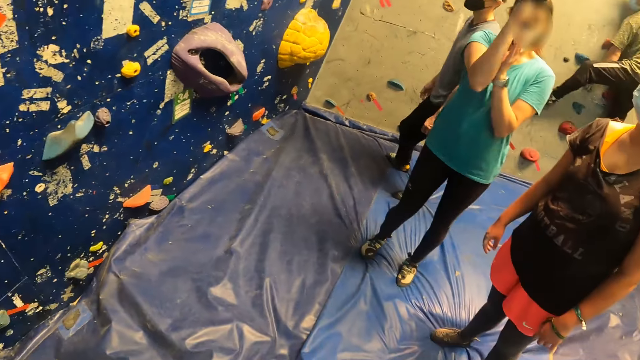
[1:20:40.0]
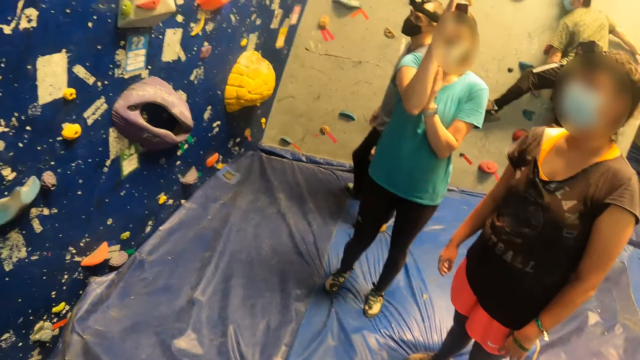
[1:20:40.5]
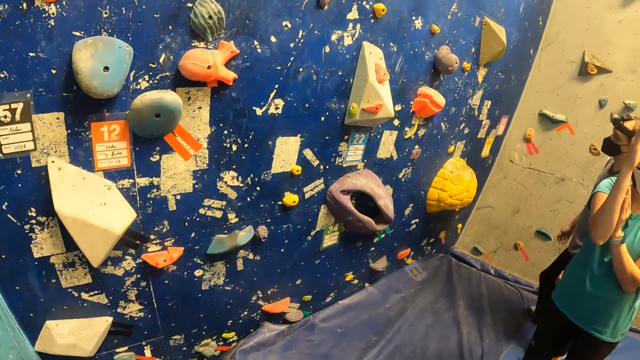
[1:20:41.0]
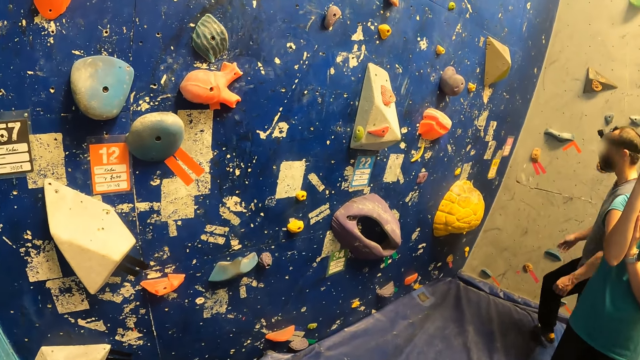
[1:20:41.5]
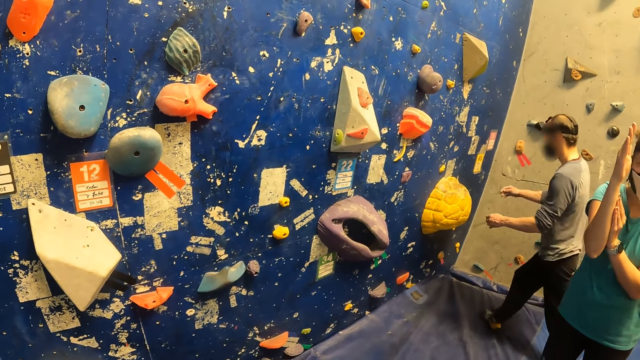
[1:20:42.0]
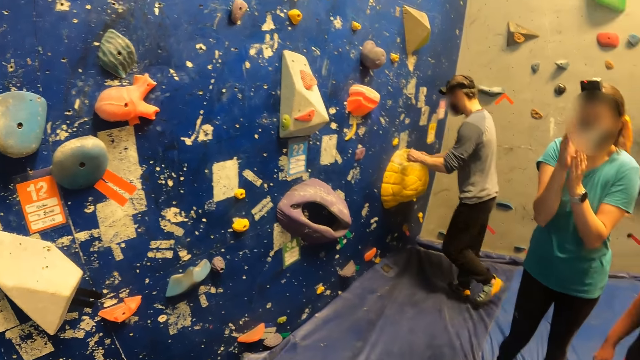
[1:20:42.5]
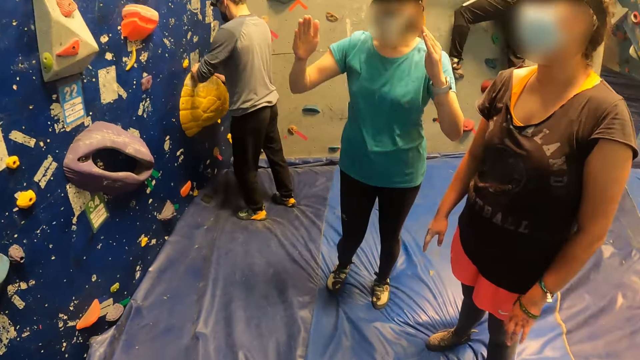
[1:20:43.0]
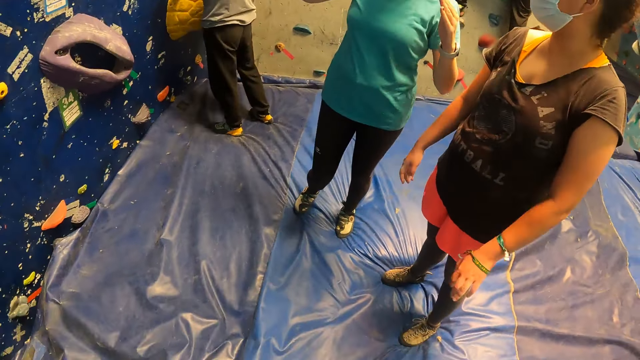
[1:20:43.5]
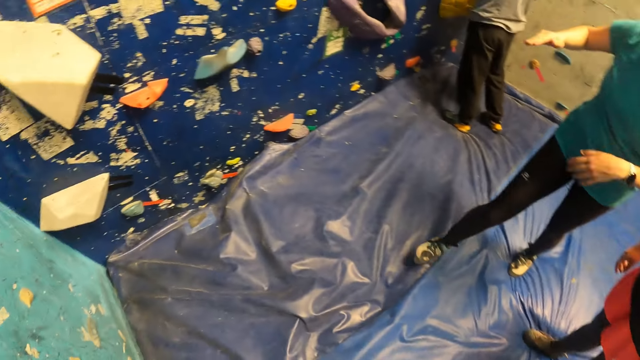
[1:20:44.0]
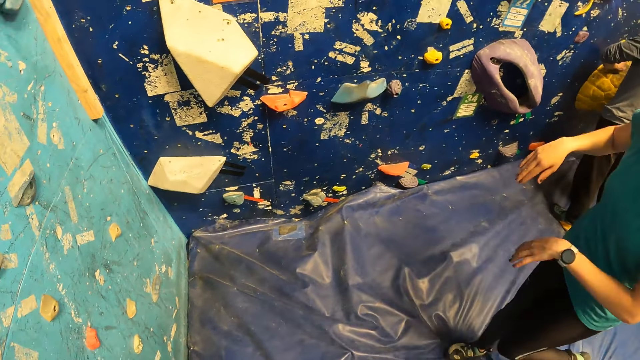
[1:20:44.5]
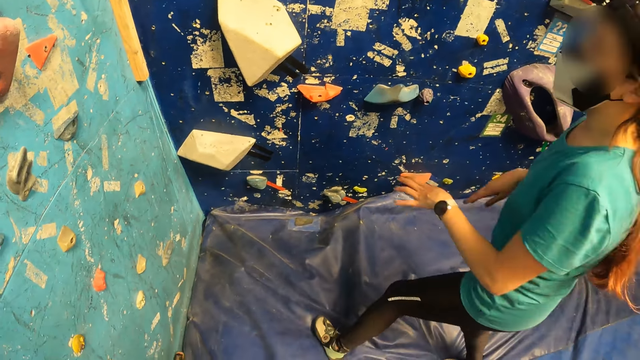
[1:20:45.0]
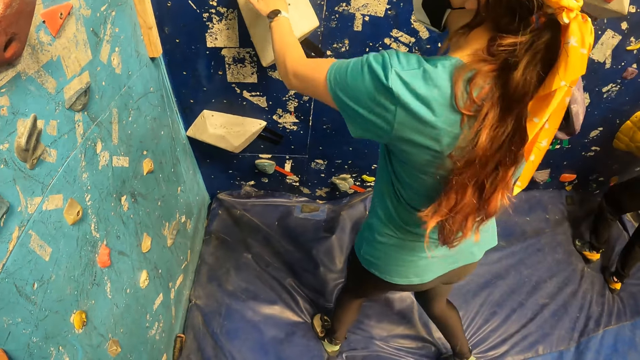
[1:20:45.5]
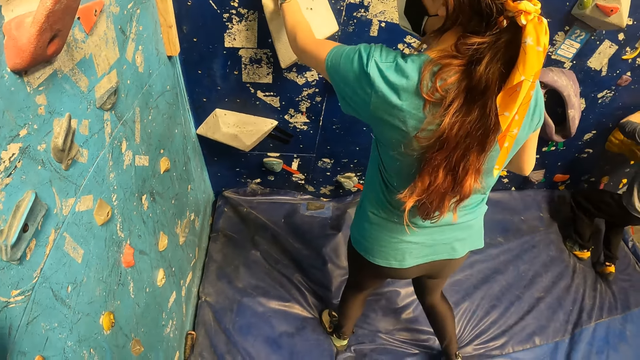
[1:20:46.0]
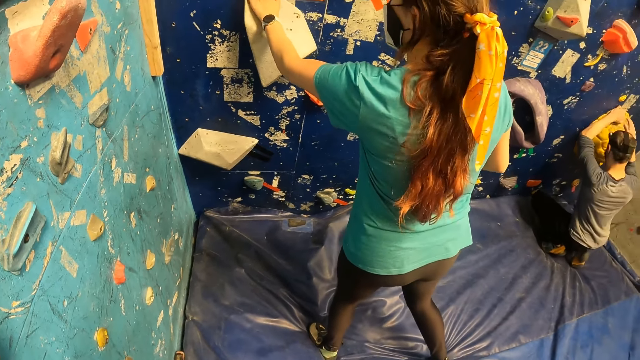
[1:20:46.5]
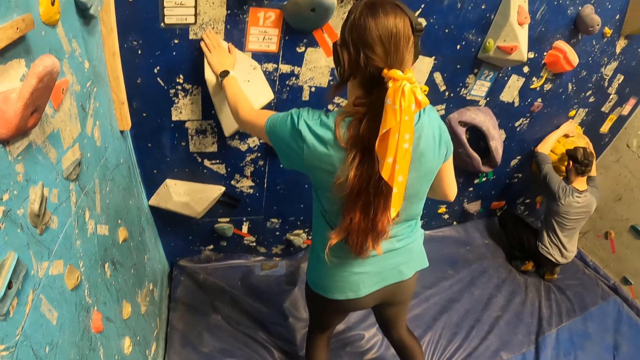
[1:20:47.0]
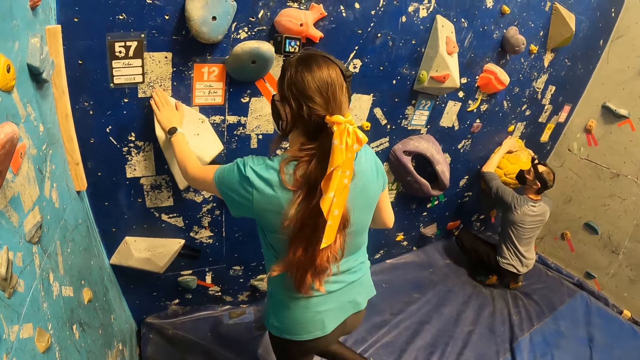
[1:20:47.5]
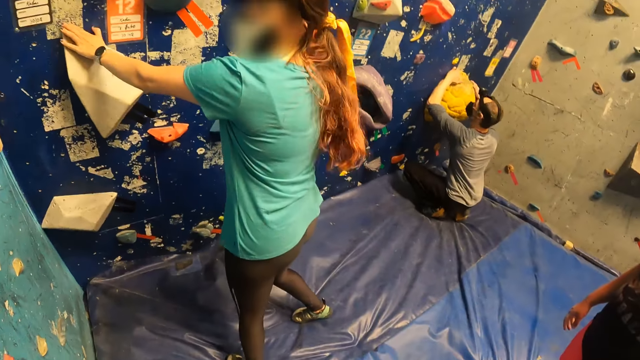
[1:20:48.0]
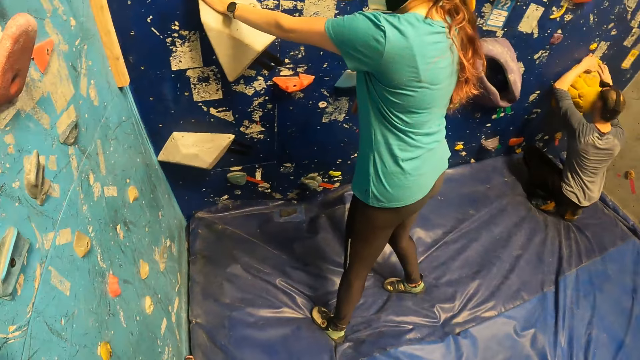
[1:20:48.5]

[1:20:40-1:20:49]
The camera wearer looks around the climbing wall game. A man touches a stone on a wall with both hands. The woman touches a stone on the wall with her right hand.

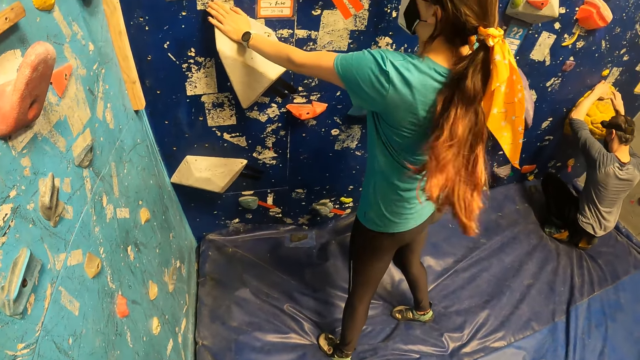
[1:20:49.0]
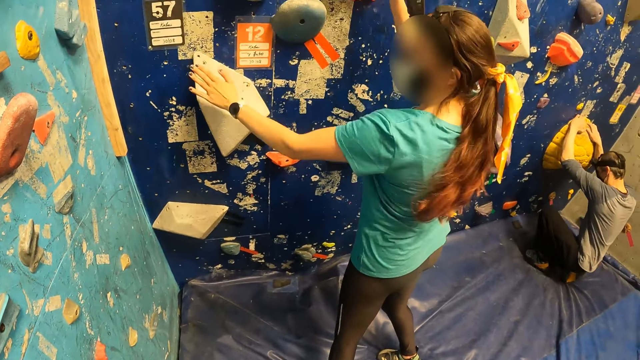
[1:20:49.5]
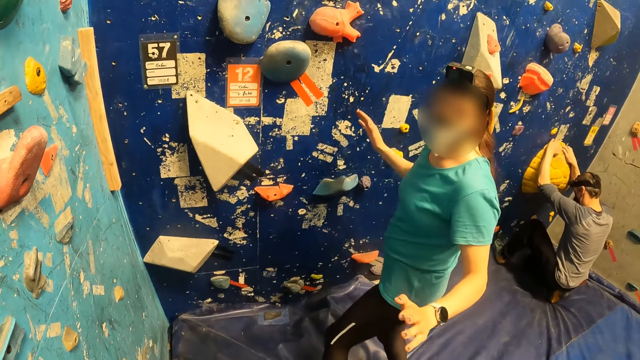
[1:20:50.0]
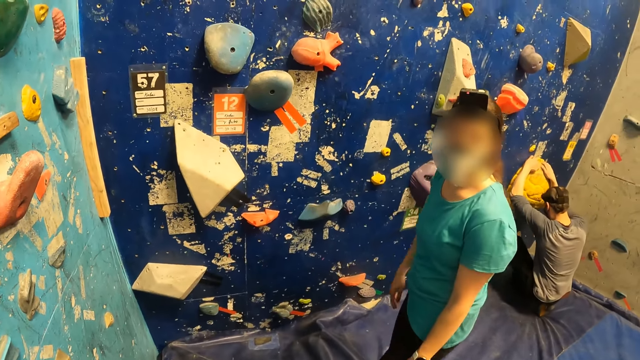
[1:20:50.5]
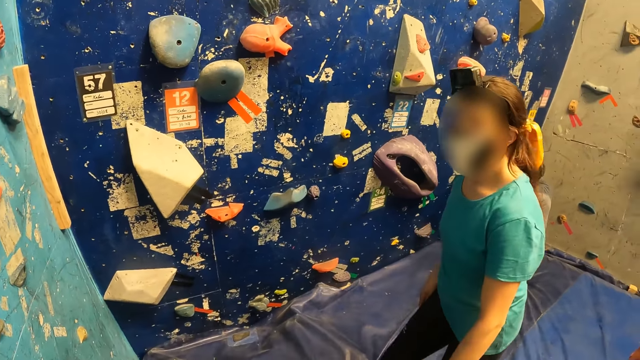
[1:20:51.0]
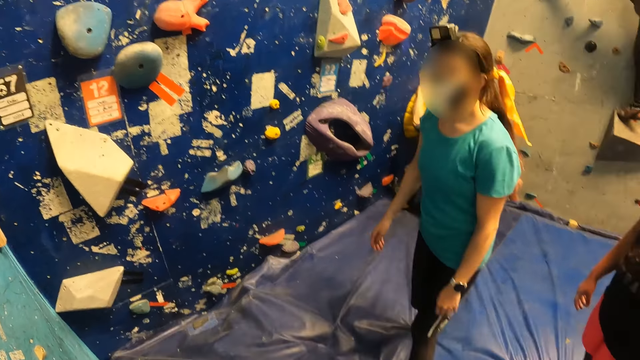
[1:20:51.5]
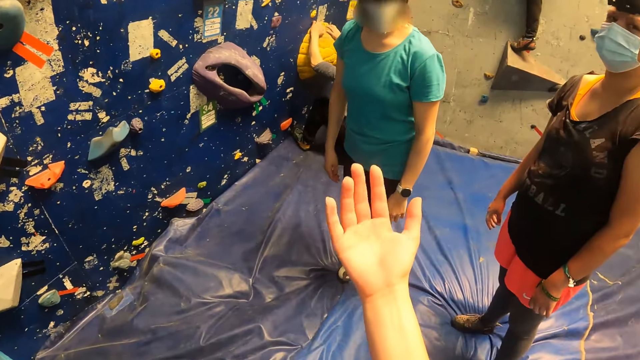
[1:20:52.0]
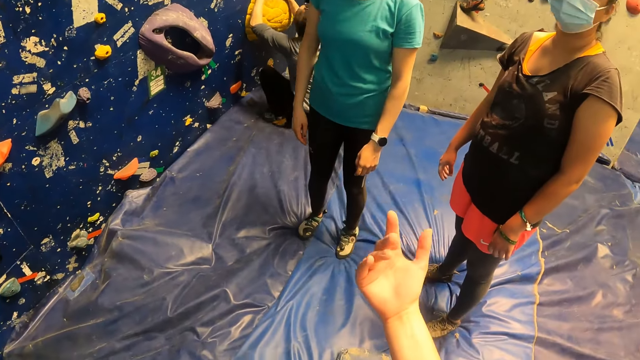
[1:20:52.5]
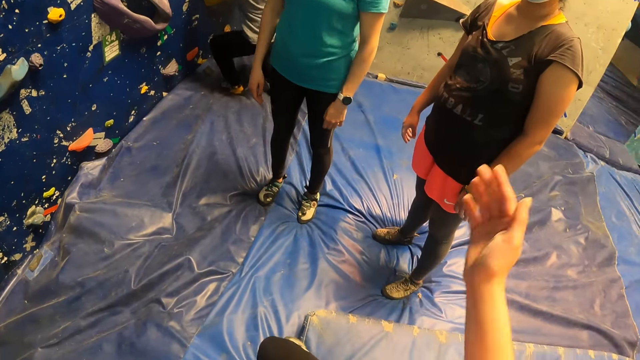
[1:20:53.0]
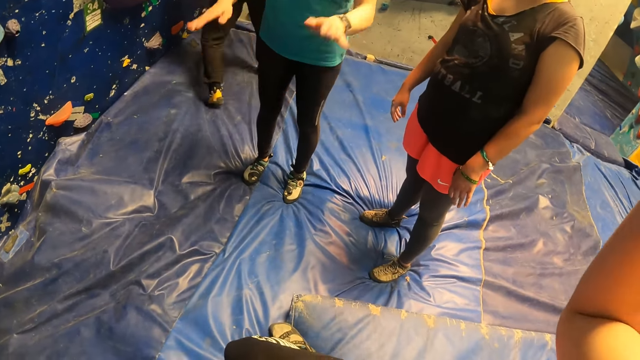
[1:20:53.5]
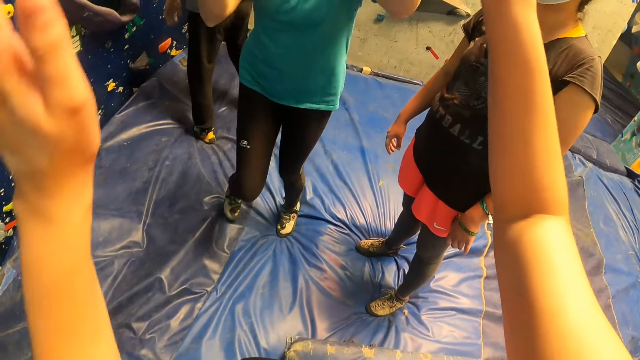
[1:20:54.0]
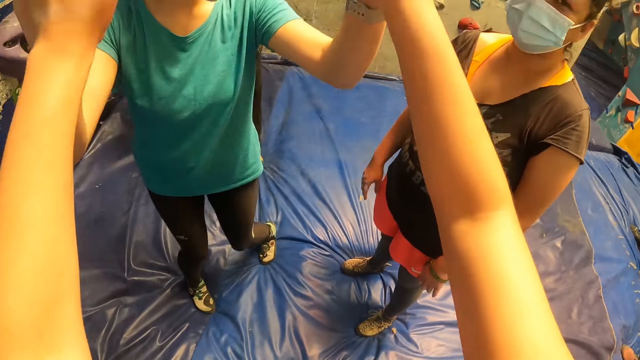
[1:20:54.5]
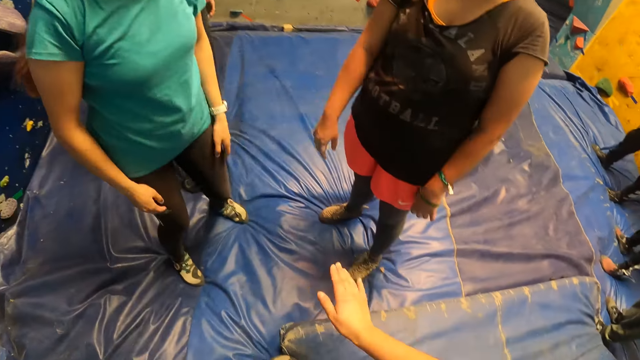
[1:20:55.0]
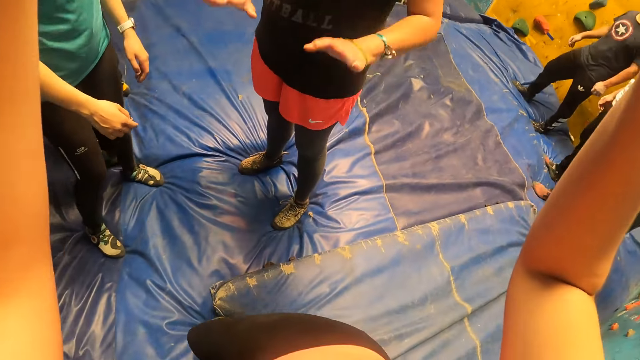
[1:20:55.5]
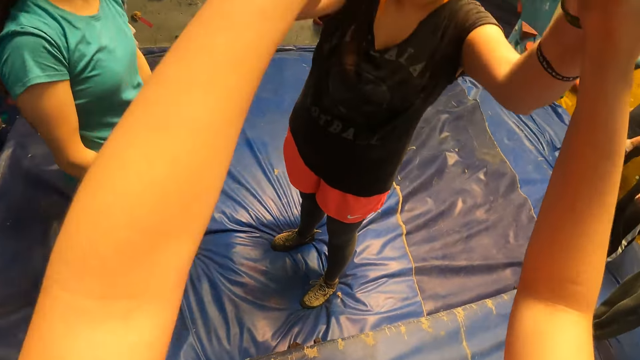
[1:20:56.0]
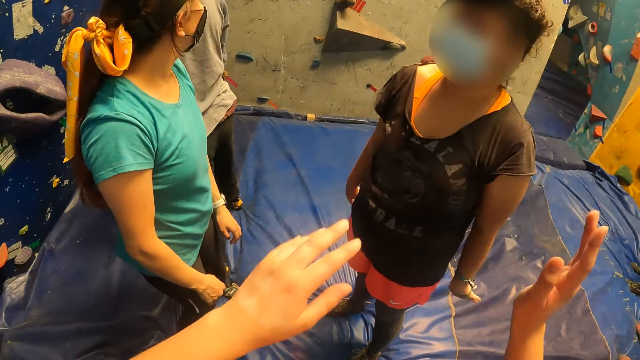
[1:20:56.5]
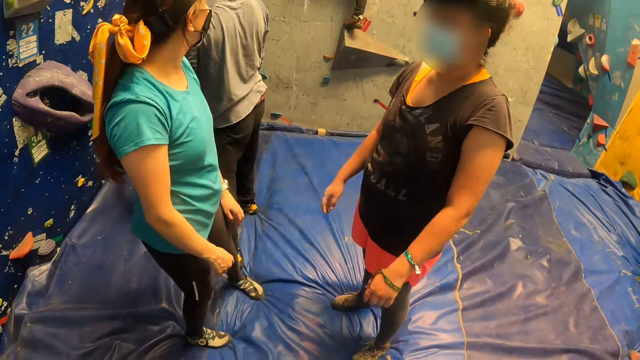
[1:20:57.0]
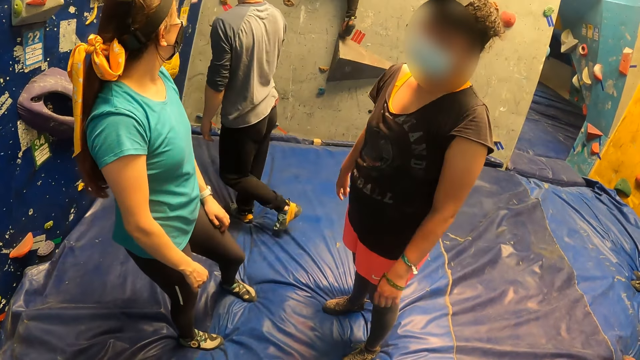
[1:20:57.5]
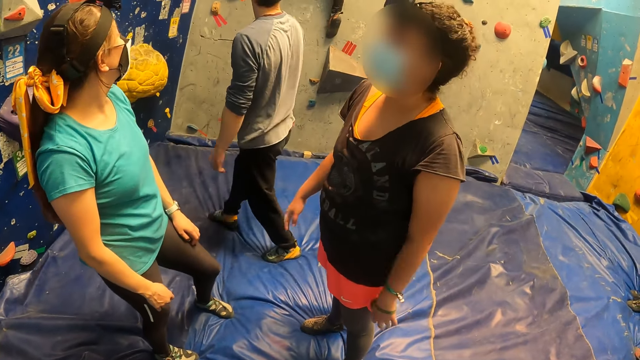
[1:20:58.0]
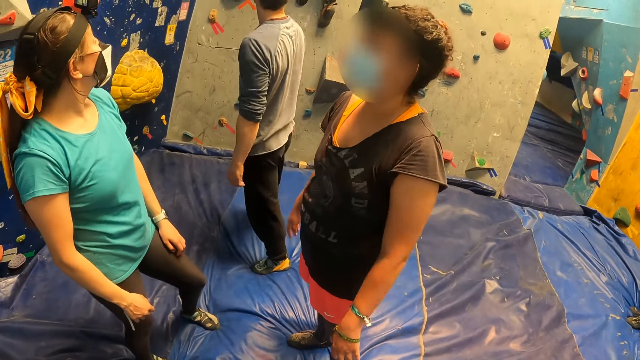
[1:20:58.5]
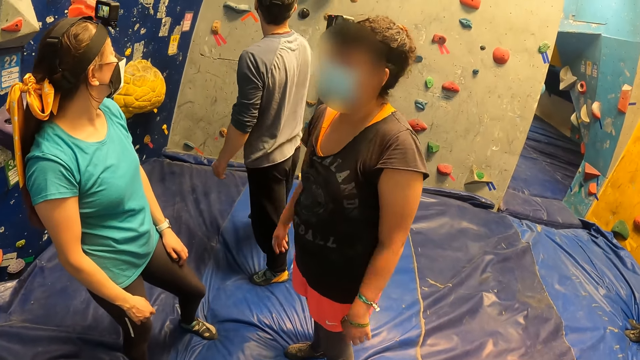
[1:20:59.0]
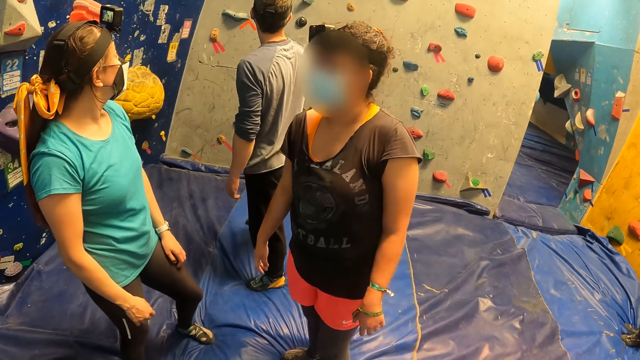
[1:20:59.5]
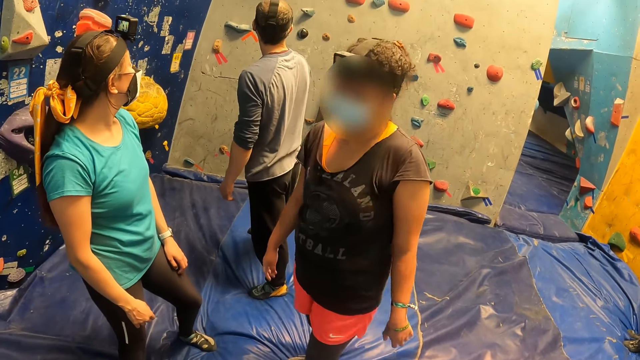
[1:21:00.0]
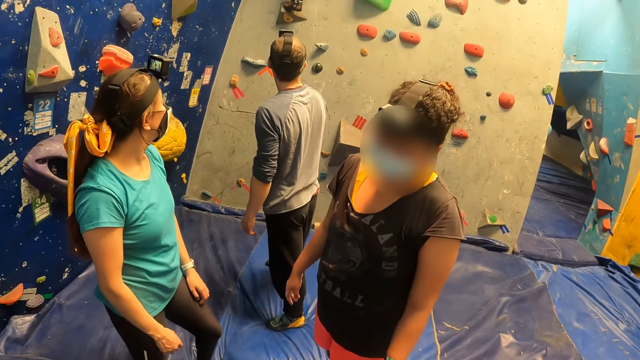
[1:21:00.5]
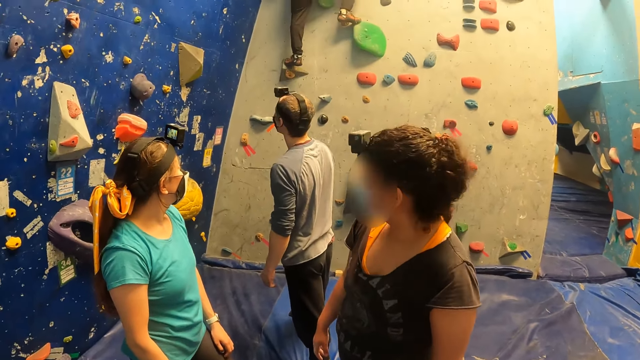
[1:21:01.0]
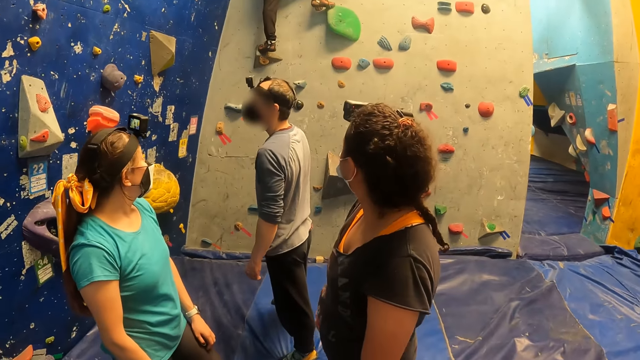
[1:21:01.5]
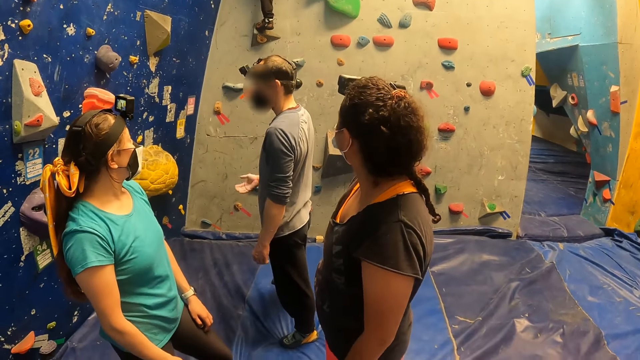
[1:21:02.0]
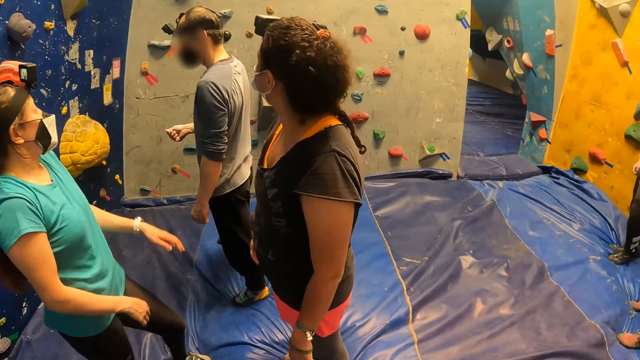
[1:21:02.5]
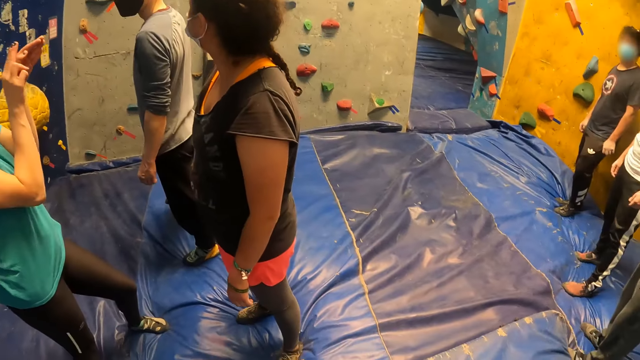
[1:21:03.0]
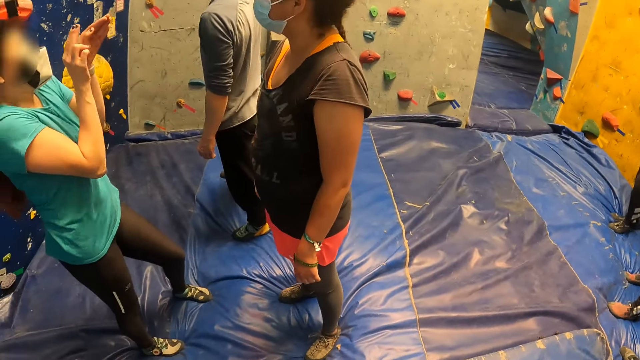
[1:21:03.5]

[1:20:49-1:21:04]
The camera wearer talks to a girl. He lifts his hand. He touches the woman with both hands. He greets another girl. He touches another woman with both hands. He greets another girl. He looks around the climbing wall game.
